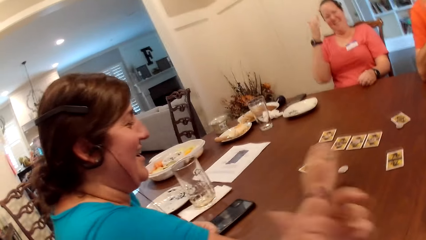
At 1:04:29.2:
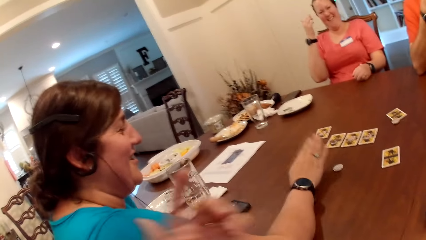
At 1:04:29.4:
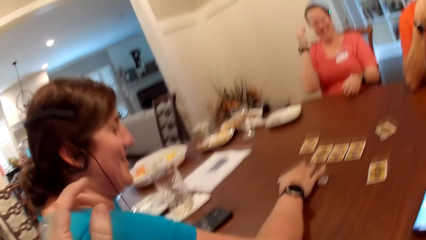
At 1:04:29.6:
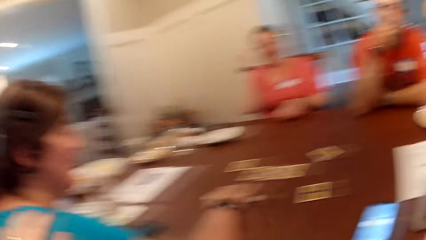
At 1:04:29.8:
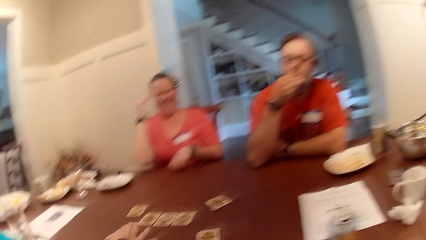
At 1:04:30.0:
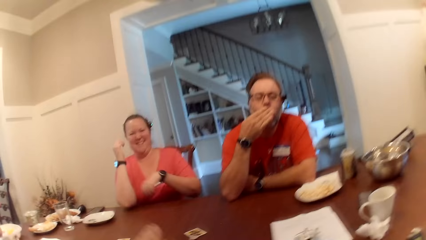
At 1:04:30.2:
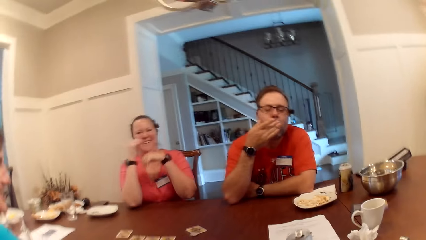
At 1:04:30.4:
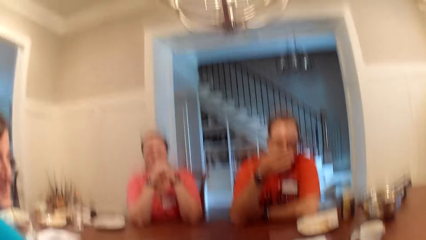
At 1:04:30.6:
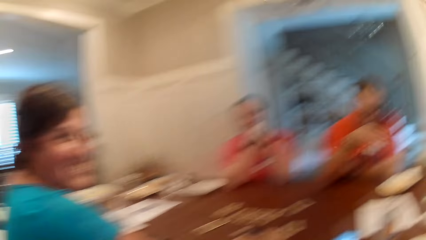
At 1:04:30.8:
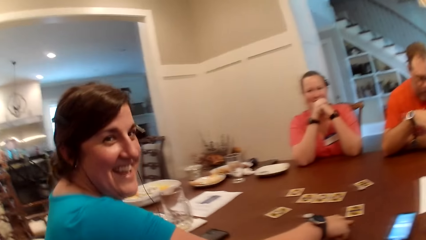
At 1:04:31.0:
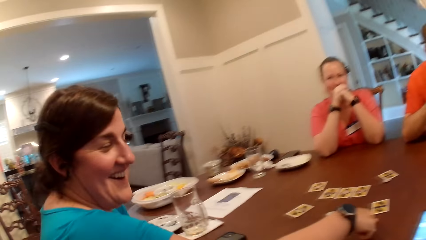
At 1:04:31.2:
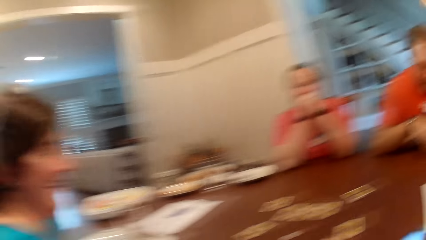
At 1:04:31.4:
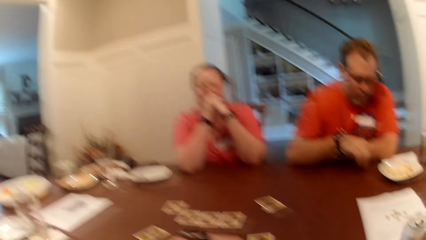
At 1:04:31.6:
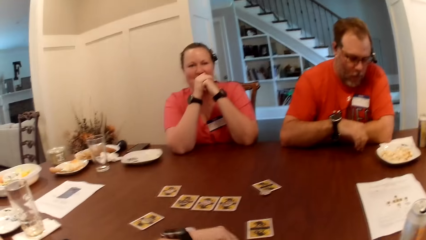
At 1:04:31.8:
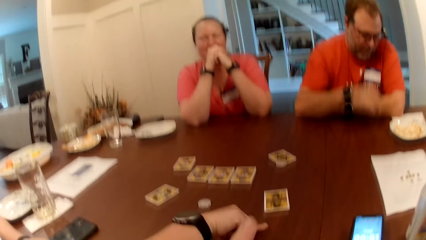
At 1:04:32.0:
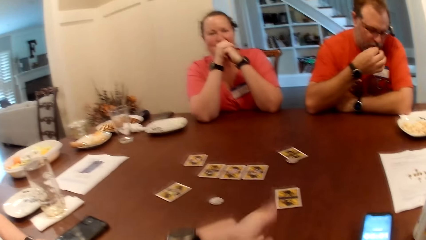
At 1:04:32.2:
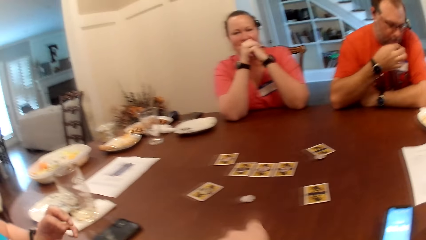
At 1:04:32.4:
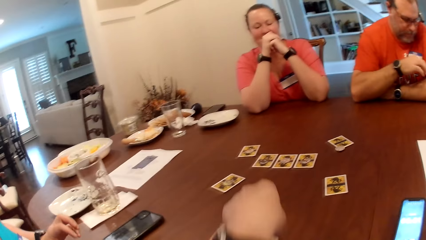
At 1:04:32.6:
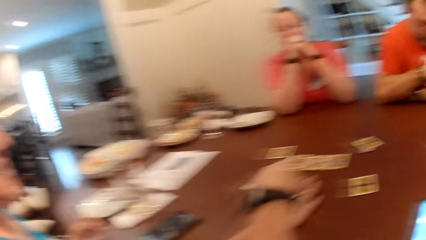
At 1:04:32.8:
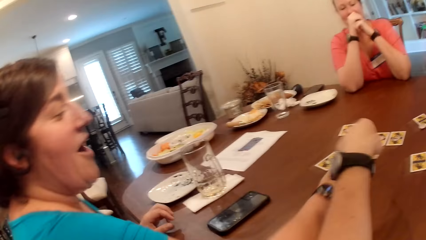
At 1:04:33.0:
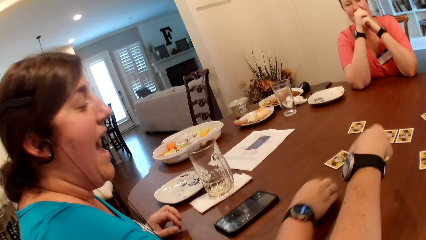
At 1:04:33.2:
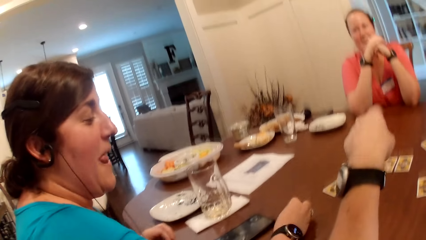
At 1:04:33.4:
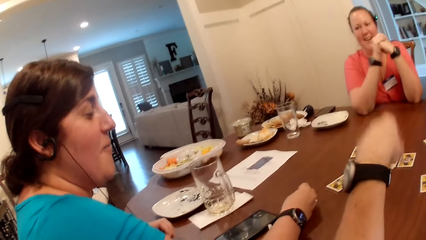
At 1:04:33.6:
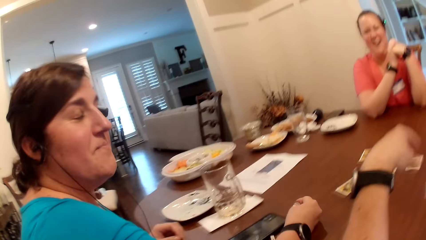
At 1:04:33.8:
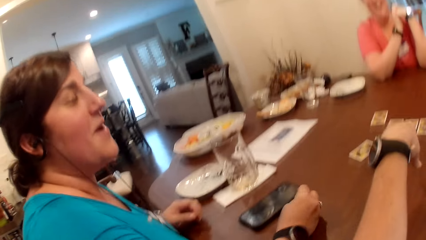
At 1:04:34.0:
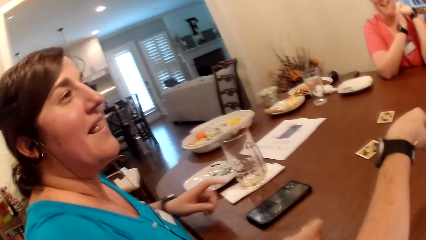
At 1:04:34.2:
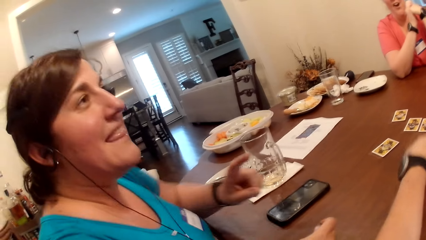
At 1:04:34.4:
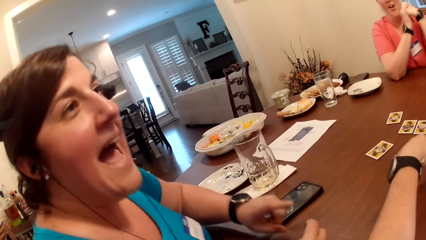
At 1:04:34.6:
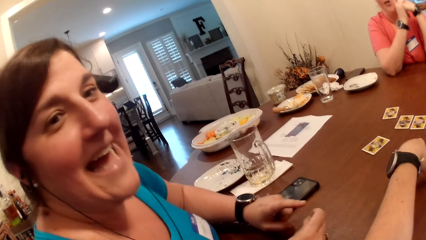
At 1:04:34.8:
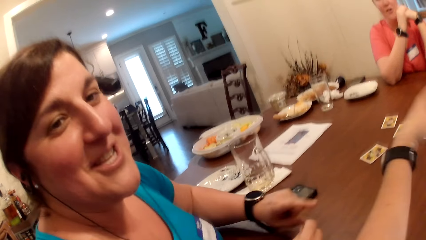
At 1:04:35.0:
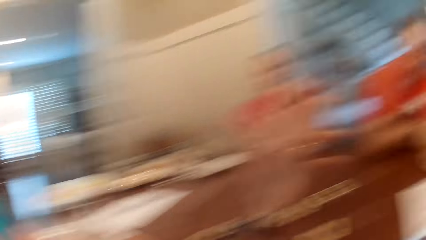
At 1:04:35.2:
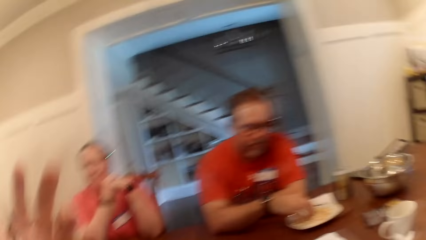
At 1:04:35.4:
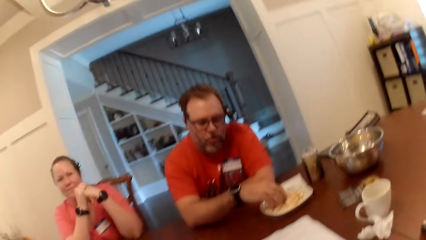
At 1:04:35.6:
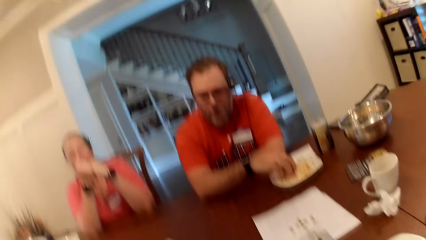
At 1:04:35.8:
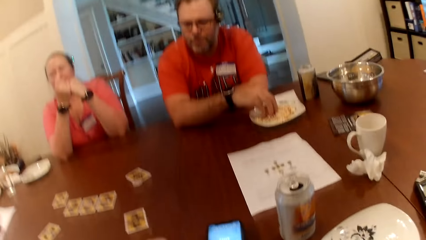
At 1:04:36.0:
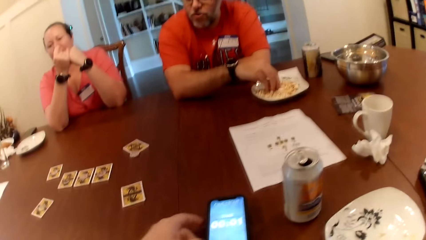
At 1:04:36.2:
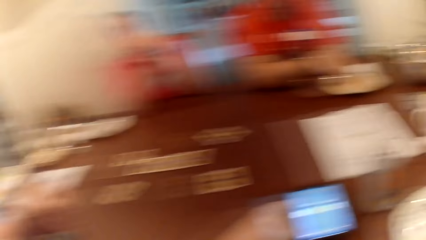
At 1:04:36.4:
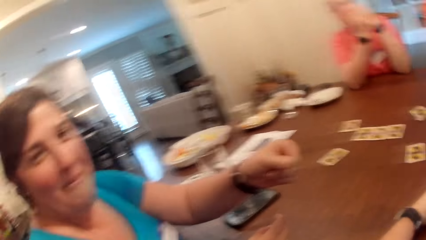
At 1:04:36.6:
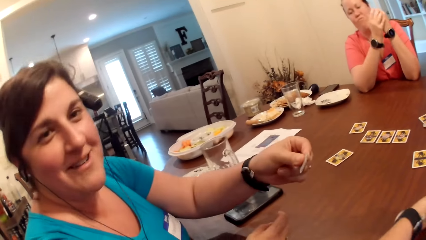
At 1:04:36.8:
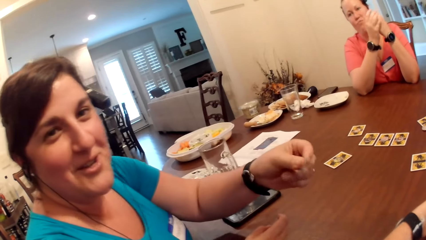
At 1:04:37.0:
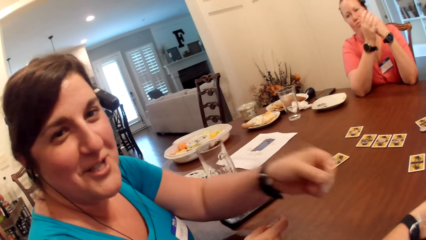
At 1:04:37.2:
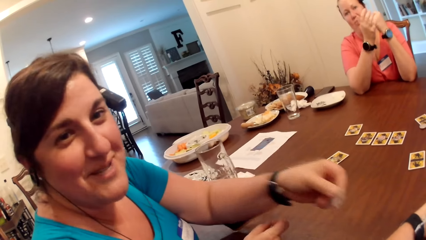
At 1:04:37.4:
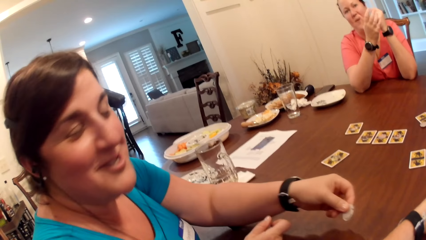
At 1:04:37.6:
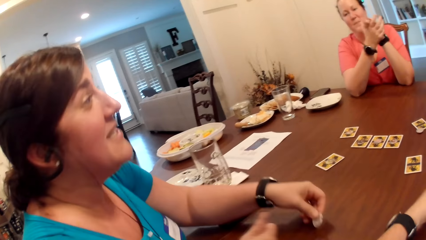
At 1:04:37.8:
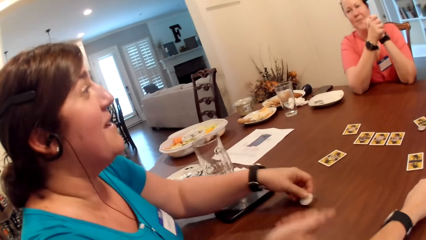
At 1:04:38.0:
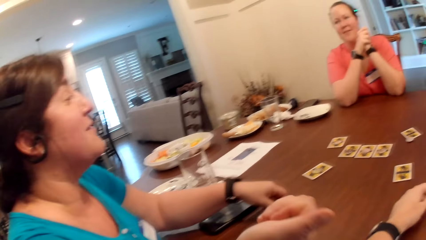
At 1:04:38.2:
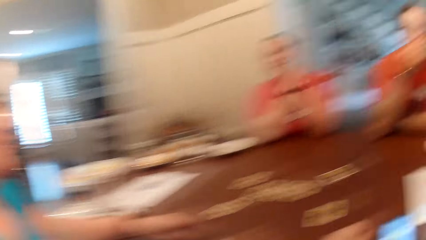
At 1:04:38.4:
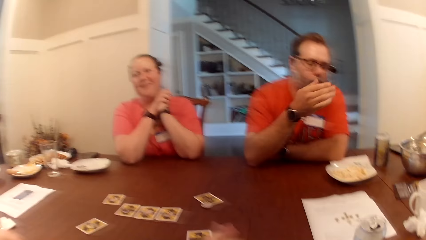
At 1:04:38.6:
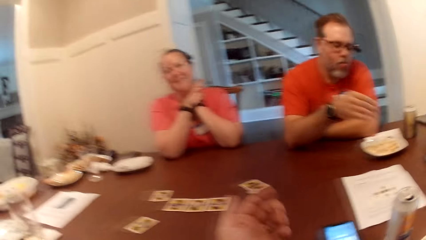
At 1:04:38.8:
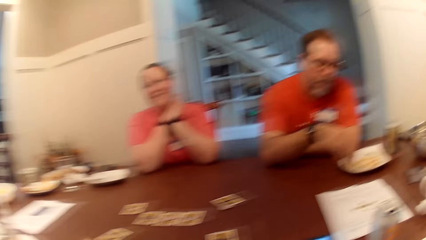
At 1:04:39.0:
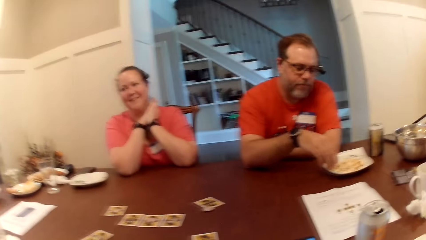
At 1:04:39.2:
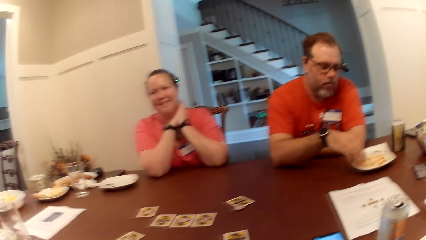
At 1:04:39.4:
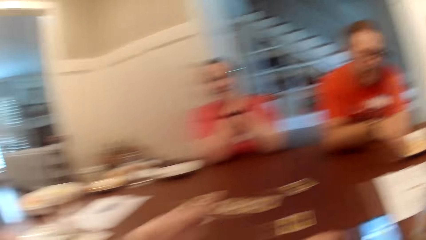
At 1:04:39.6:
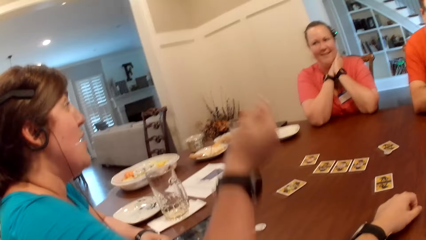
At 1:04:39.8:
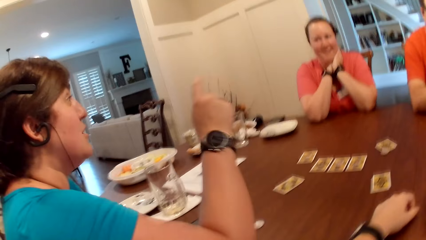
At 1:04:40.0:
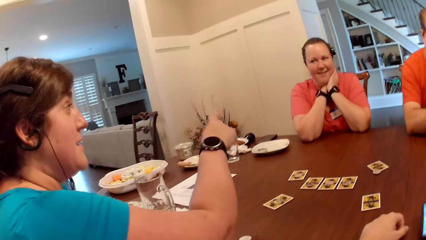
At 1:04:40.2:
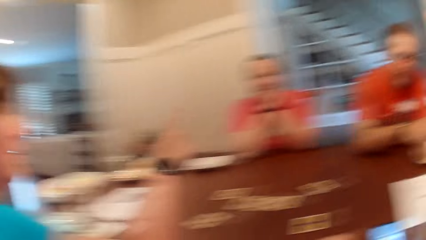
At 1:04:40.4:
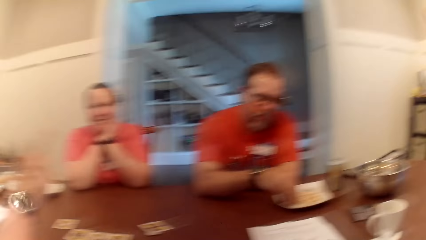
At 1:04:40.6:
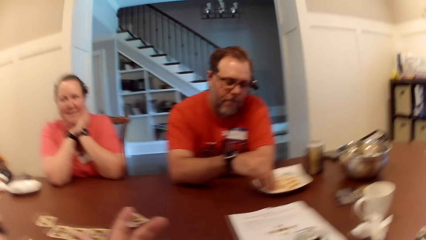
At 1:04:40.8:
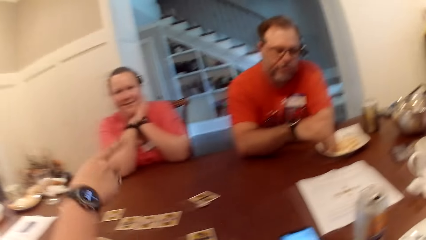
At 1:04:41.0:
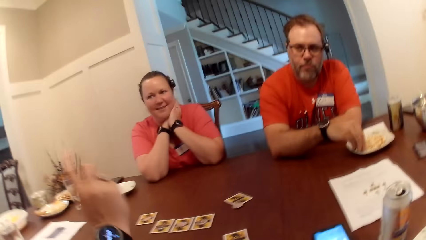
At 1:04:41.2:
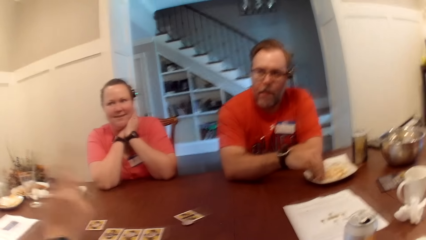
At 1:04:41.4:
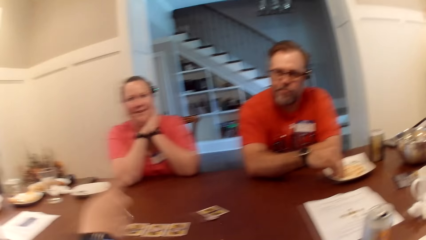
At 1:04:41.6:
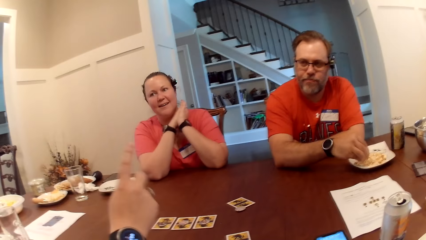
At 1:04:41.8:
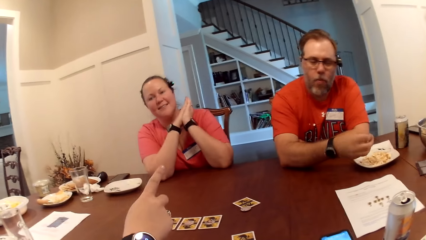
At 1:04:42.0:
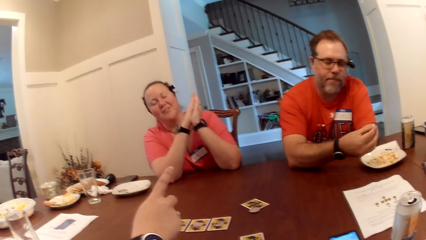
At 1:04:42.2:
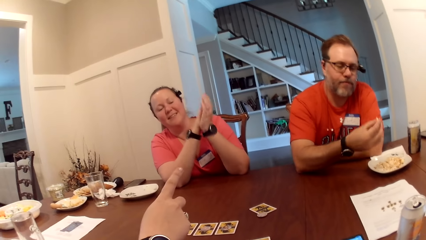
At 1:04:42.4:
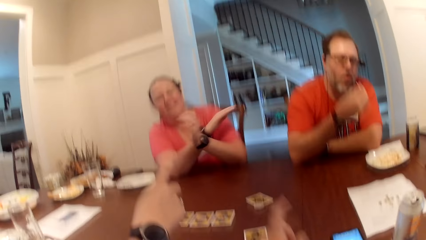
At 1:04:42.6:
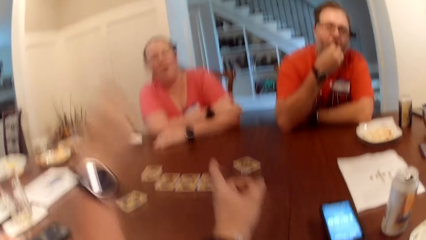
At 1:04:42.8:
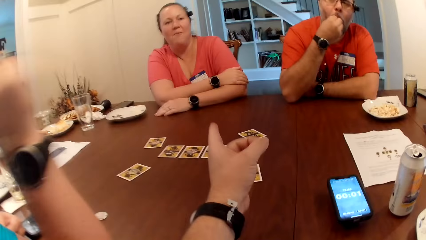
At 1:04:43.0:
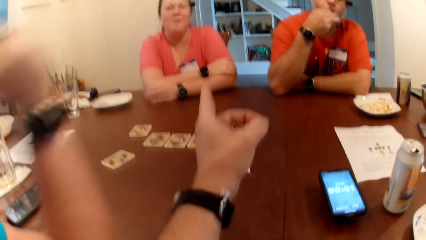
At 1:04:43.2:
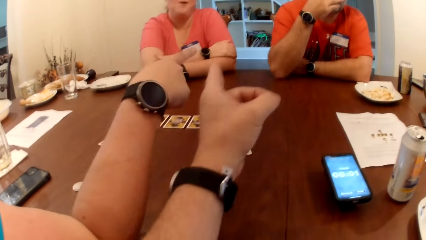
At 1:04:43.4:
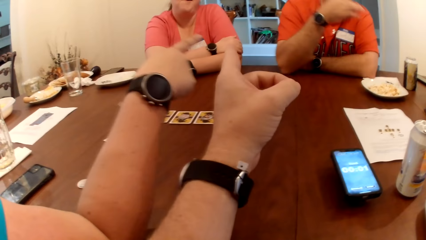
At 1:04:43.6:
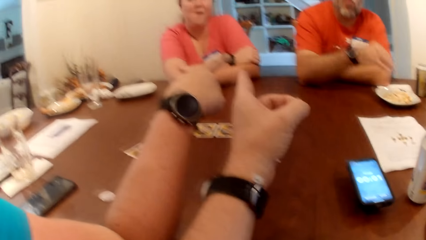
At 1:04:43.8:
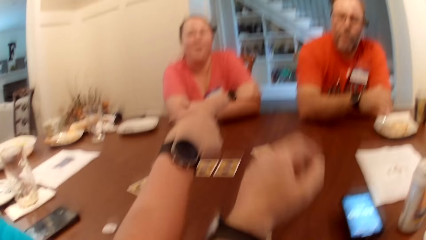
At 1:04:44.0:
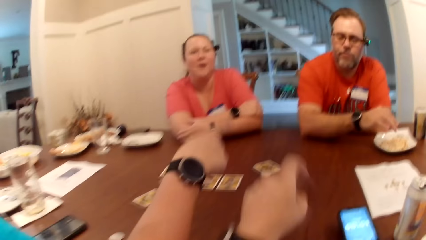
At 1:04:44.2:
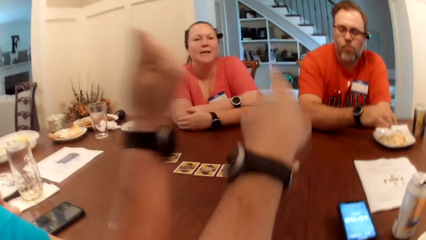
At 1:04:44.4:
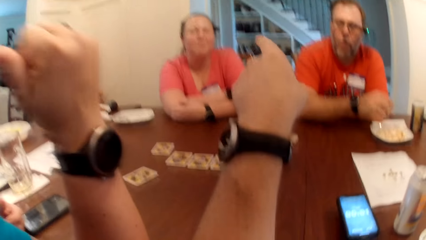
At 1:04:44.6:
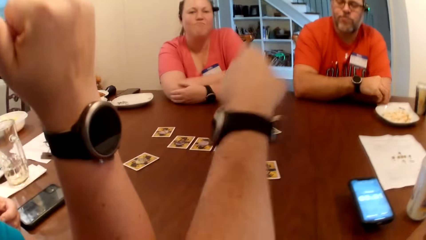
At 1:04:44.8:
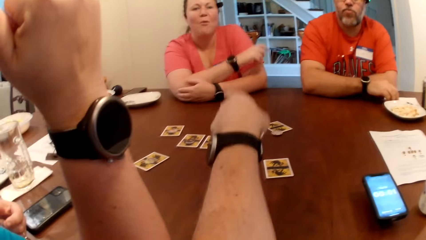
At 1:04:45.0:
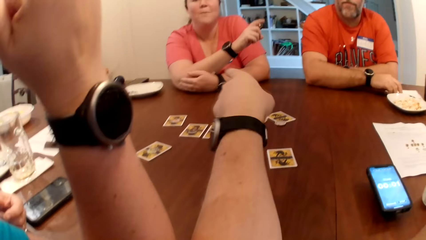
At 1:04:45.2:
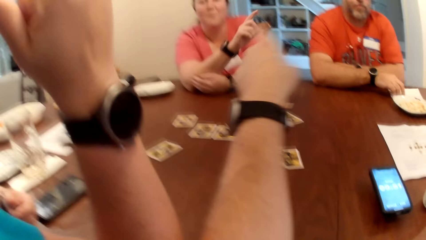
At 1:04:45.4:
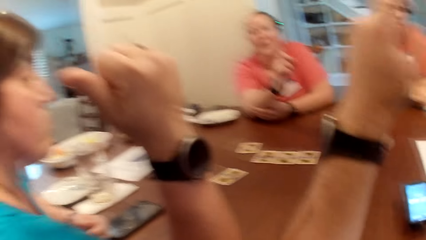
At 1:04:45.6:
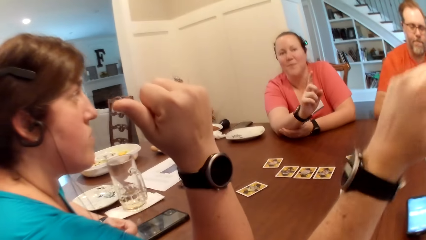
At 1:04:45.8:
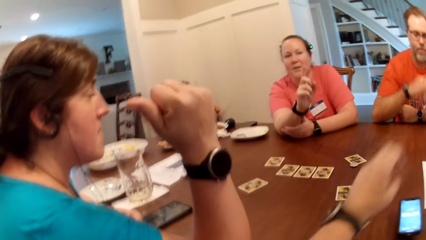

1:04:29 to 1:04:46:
The woman moves the token on the table with her right hand. The camera wearer interacts with the woman. They interact with the group. The woman explains to the group with signs. A man picks up a snack from the plate on the table with his right hand. The man eats the snack from the plate on the table with his right hand. The camera wearer does hand gestures. The man picks up a paper towel from the table with his right hand.
